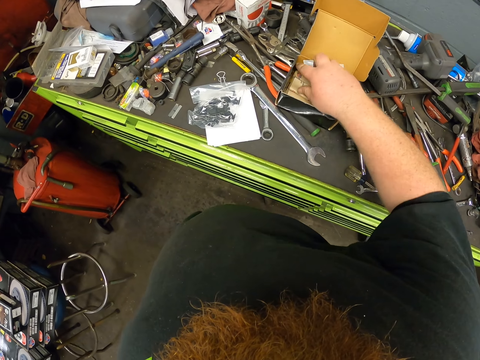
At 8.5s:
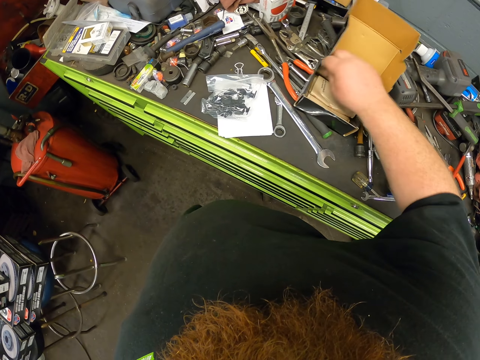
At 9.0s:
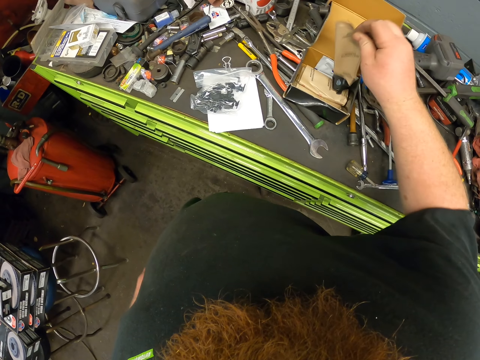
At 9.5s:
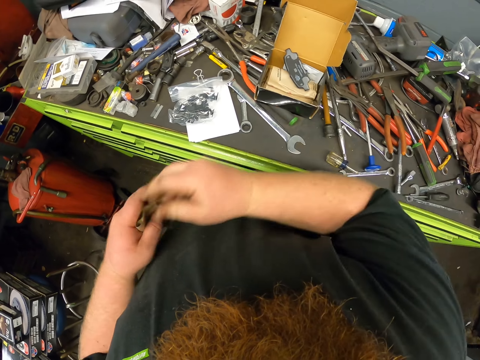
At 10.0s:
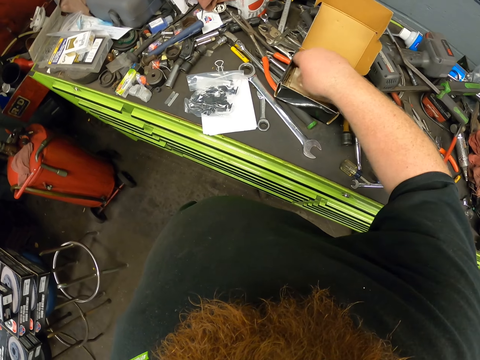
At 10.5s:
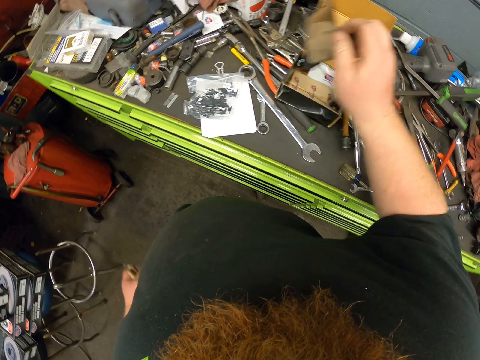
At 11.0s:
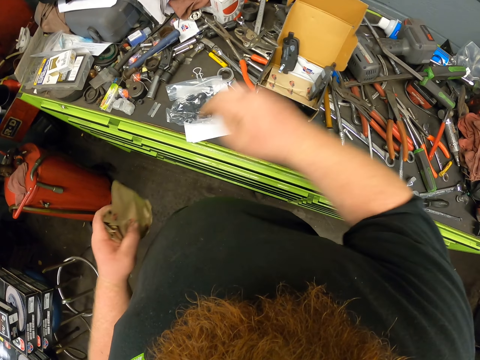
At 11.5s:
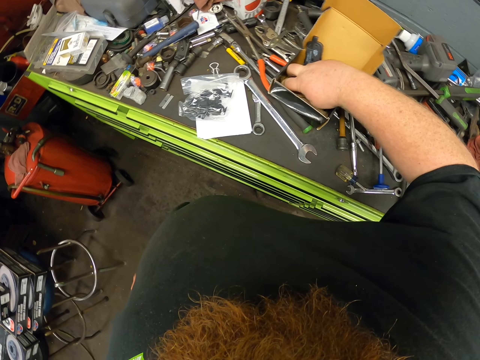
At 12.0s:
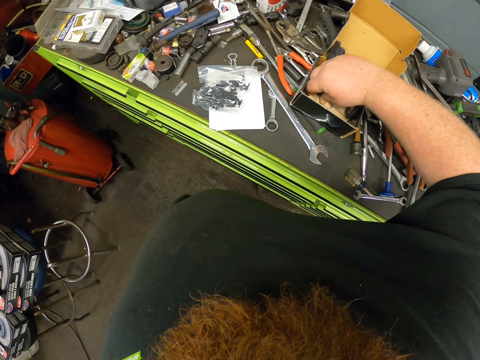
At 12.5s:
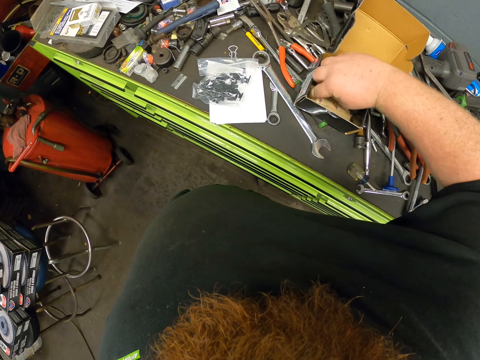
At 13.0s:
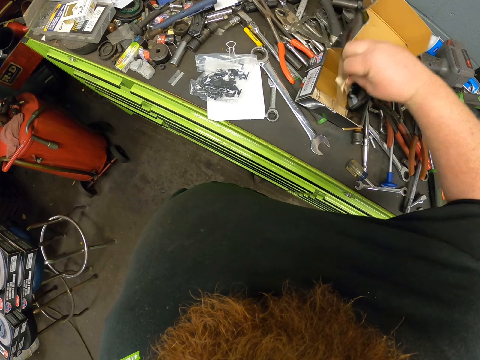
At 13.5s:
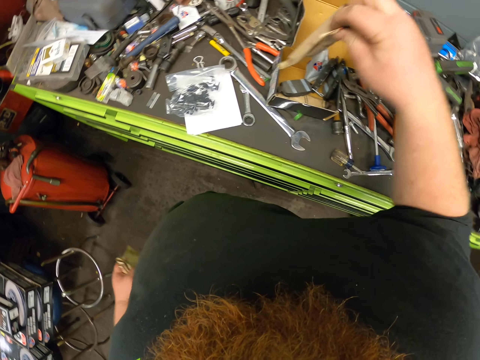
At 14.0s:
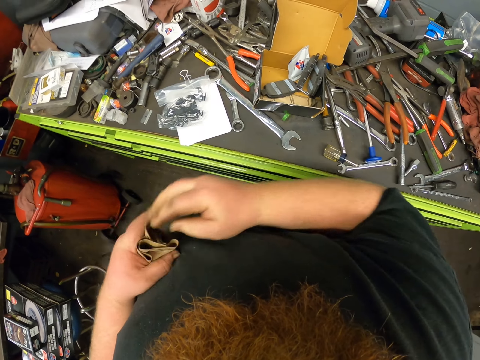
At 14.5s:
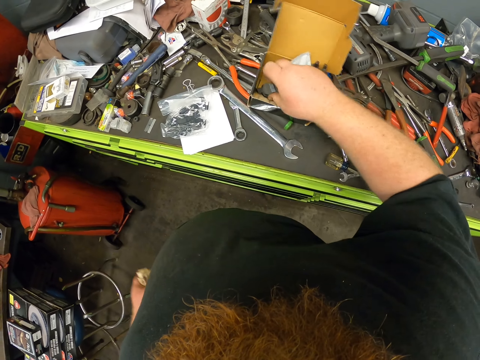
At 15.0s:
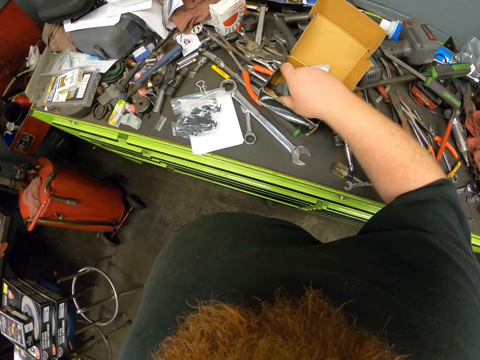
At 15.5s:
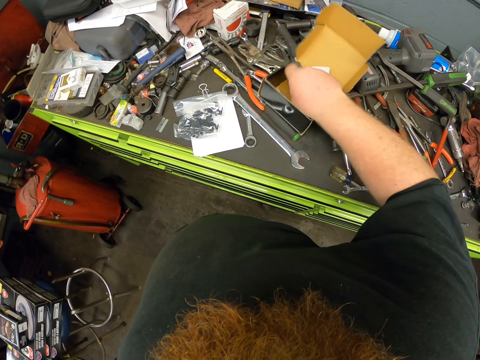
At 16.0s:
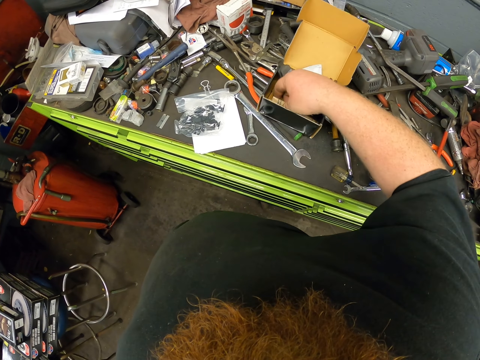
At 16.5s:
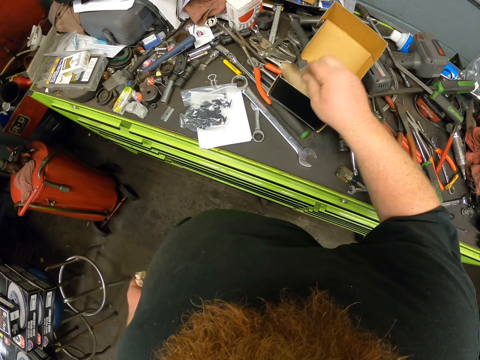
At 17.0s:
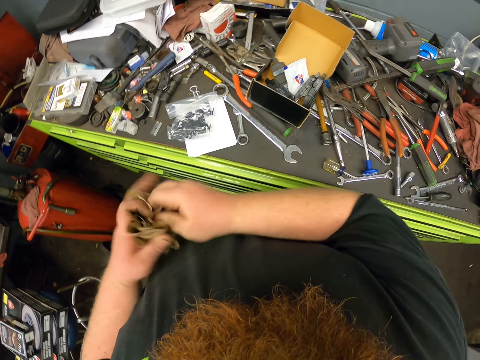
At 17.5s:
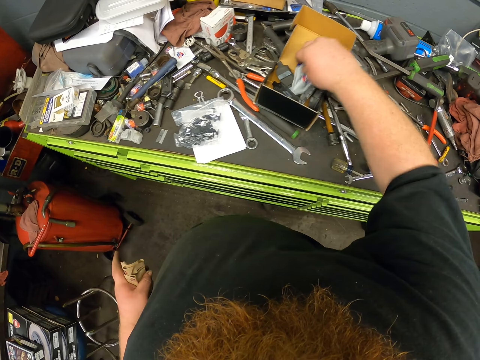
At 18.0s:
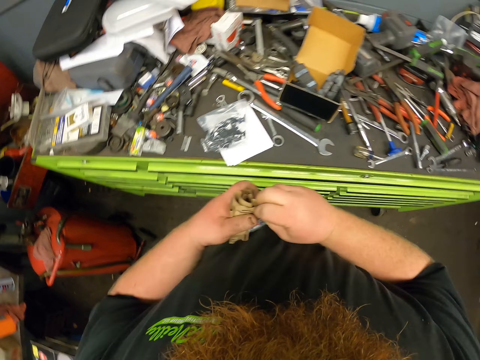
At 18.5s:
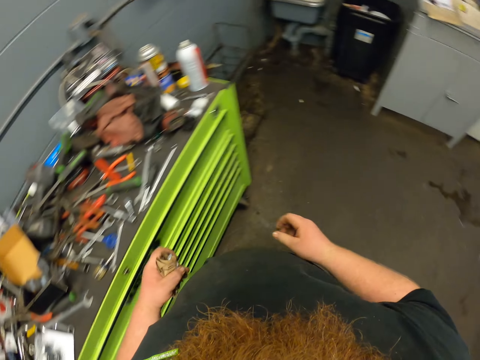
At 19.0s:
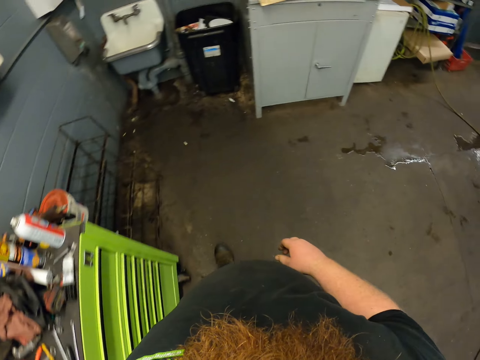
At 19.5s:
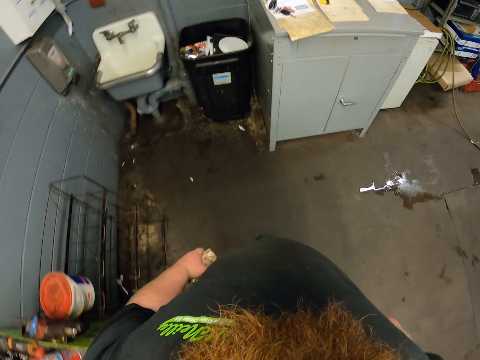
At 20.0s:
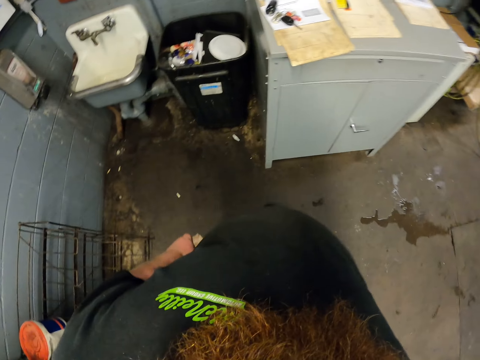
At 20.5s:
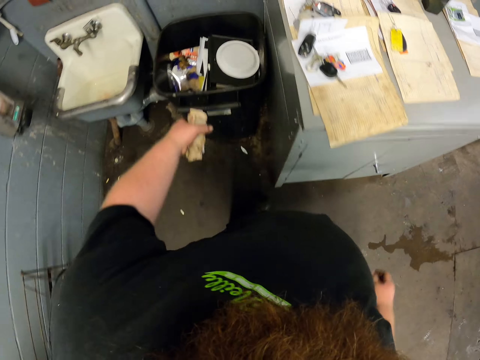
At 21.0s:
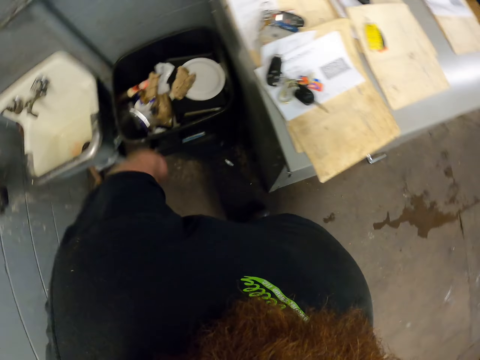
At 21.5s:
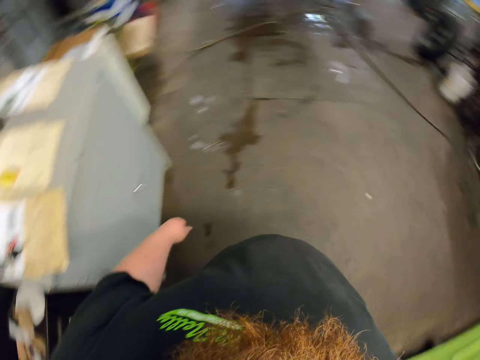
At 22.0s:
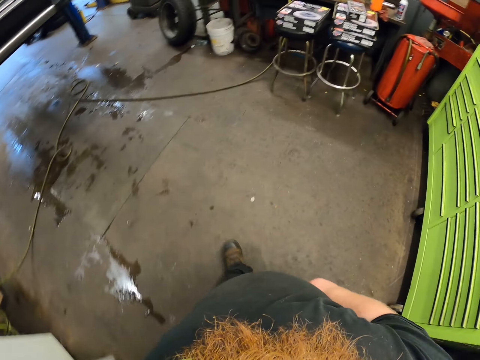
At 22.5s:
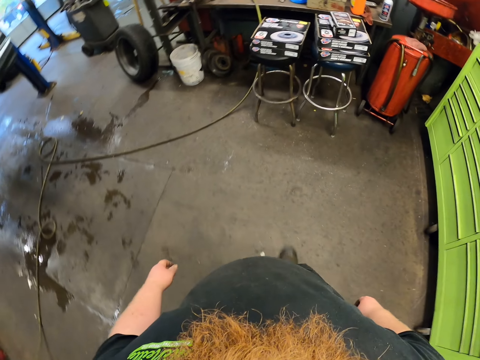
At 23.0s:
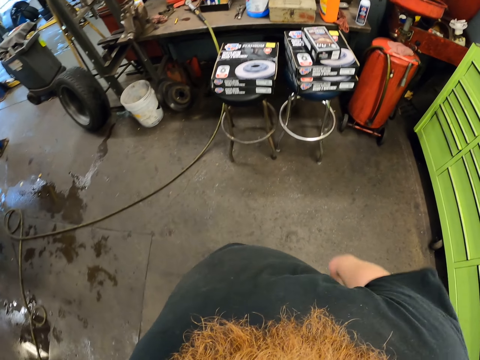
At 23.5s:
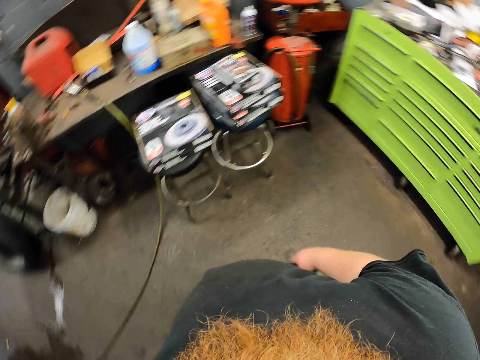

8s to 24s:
The camera wearer picks paper from the box repeatedly. They hold the papers with the left hand. They pick paper from the box, hold the papers with the left hand, pick paper from the box, hold the papers with the left hand and walk to the bin. They put the papers in the dustbin. They walk back to the table.

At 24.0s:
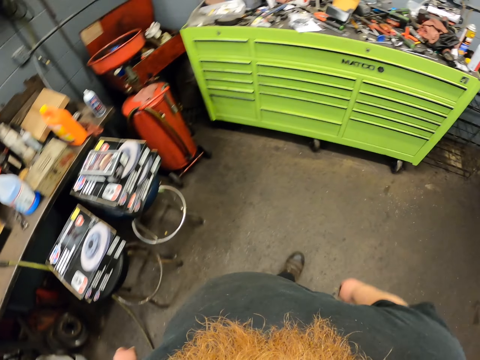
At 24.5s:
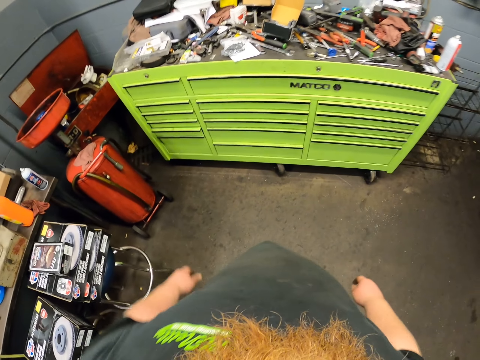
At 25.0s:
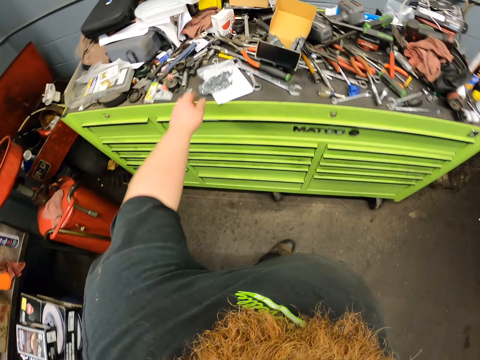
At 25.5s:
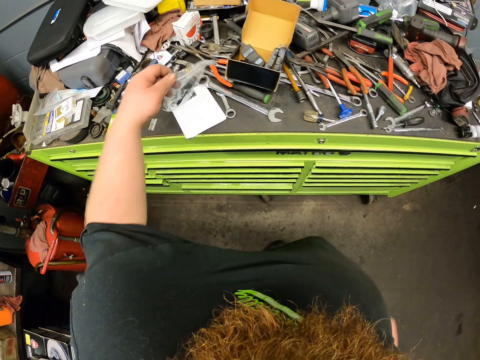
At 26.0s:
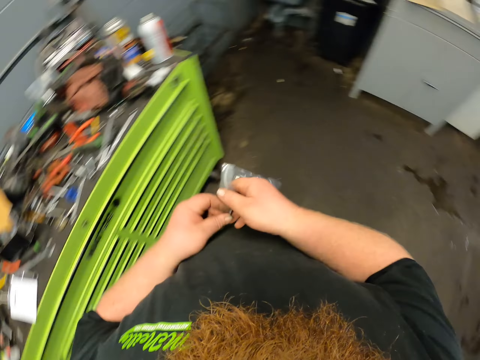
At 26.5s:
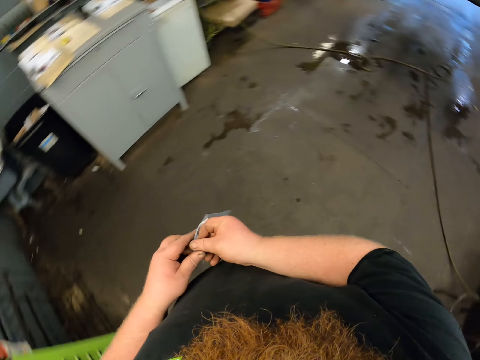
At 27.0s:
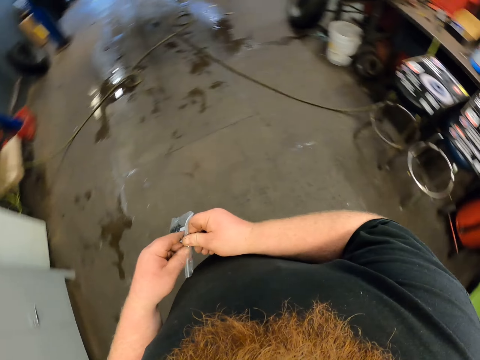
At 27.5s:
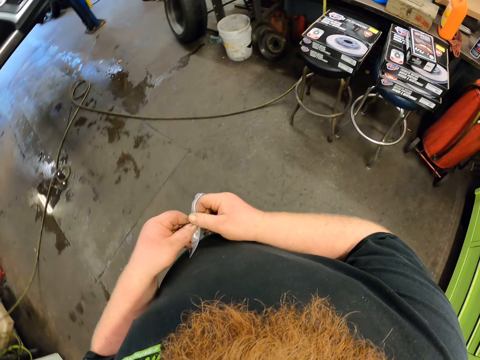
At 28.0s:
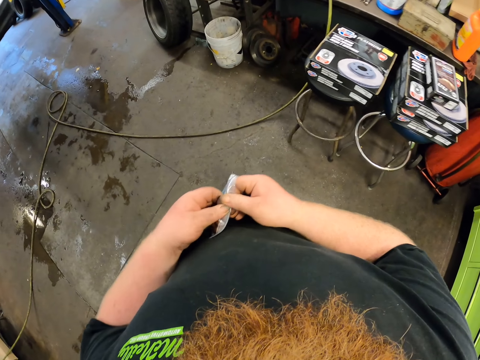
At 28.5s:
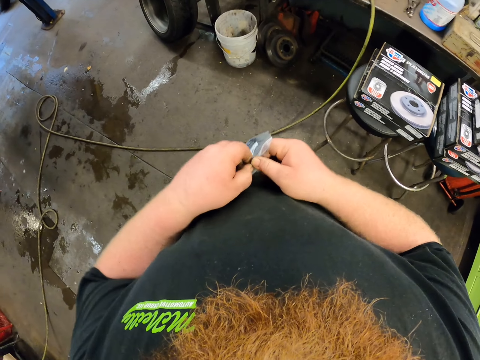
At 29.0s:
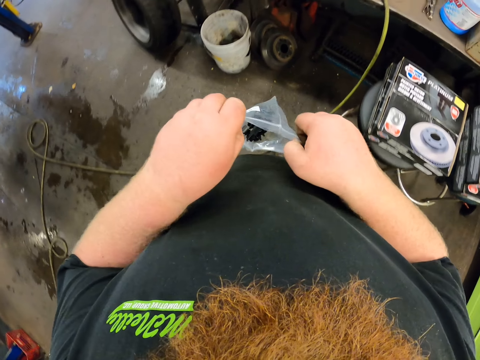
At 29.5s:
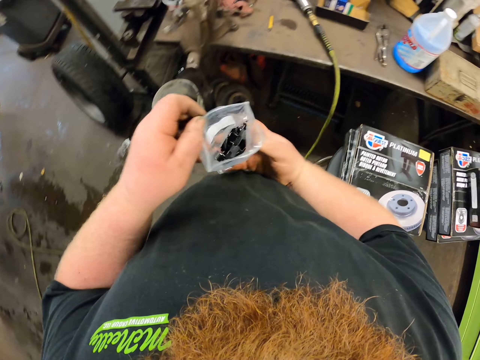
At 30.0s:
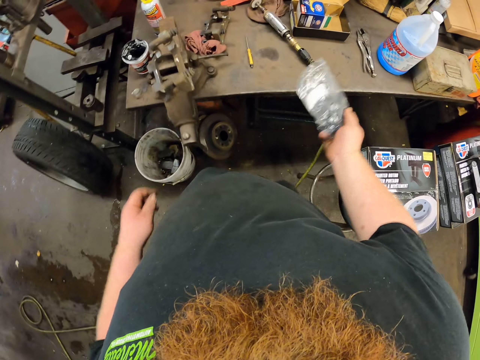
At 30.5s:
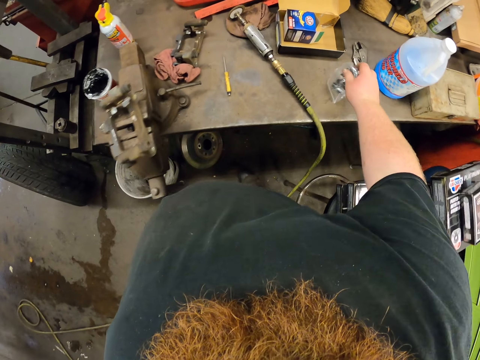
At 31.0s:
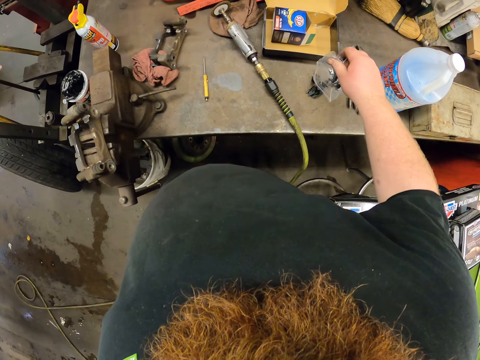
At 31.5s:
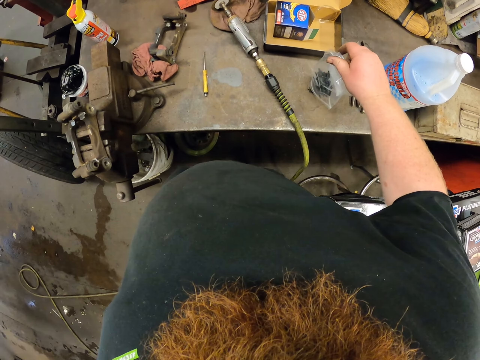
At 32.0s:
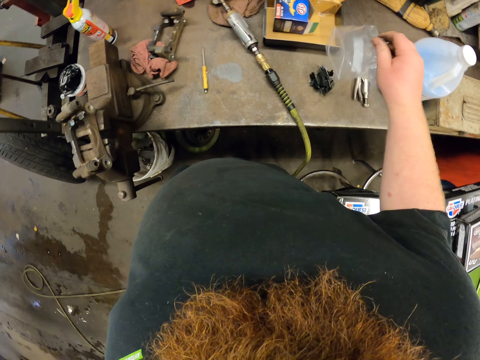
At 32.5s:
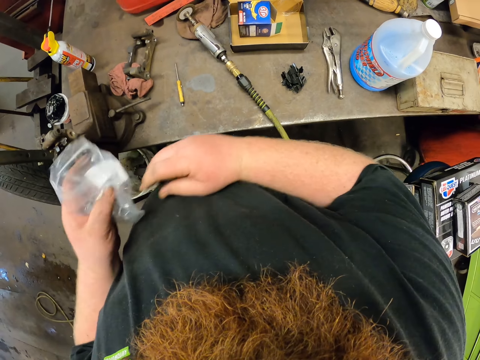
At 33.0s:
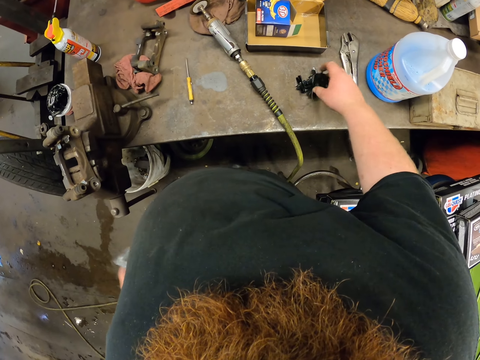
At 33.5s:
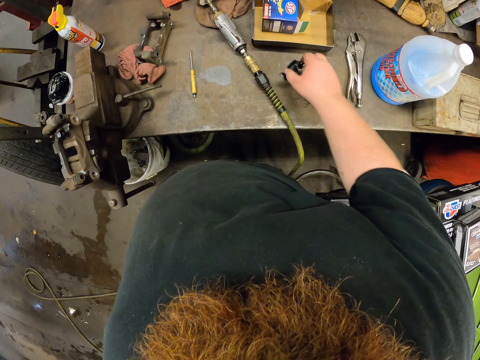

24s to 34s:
The camera wearer picks the packet or paper. They walk. They open the polythene packet. They pour the pad clip on the table. They hold the paper with the left hand. They sort out something.
